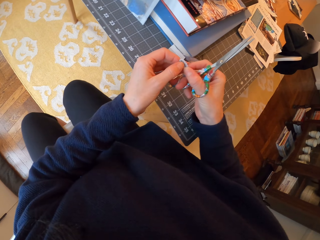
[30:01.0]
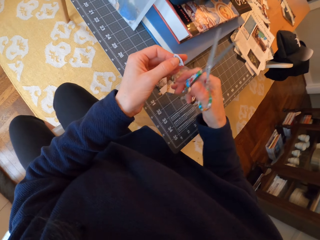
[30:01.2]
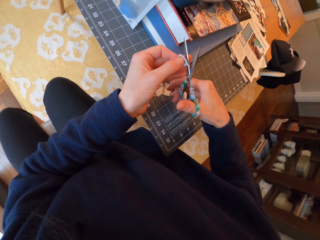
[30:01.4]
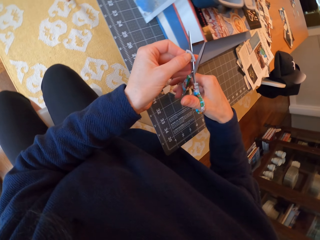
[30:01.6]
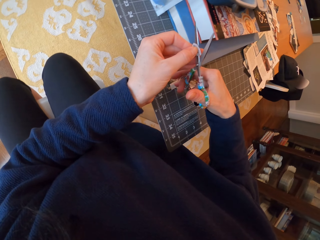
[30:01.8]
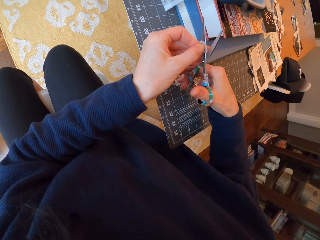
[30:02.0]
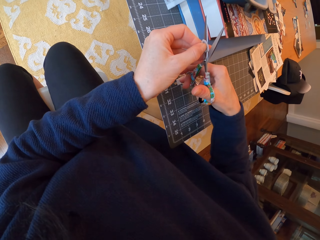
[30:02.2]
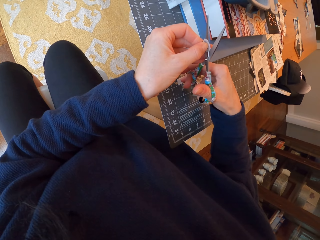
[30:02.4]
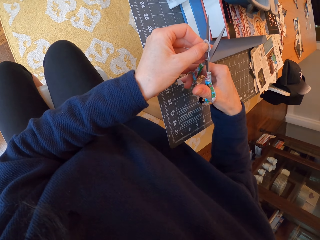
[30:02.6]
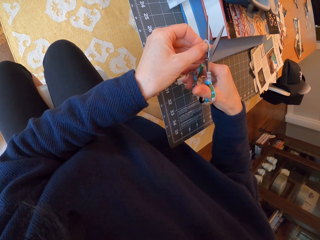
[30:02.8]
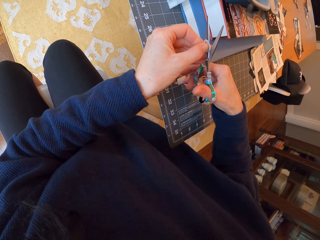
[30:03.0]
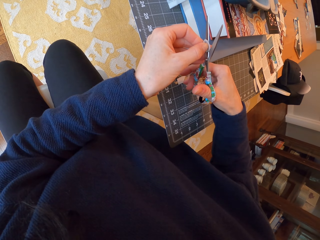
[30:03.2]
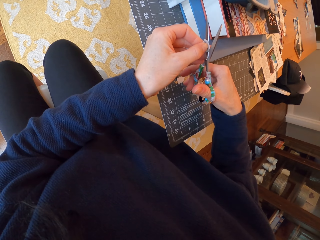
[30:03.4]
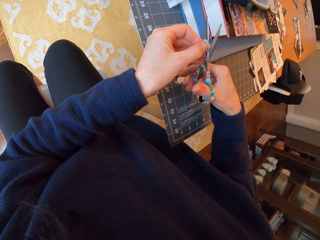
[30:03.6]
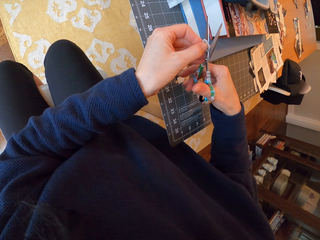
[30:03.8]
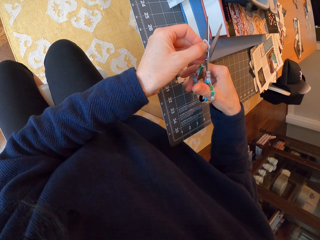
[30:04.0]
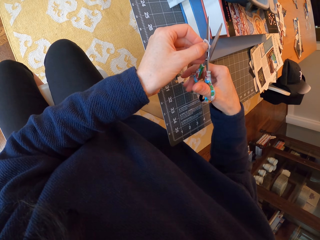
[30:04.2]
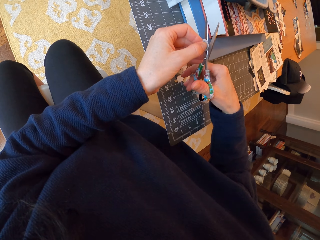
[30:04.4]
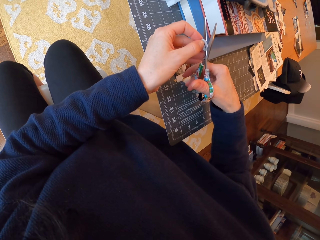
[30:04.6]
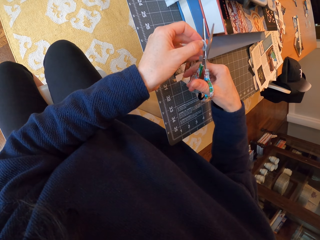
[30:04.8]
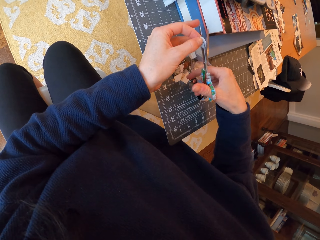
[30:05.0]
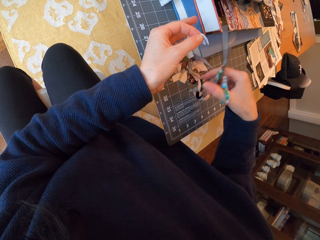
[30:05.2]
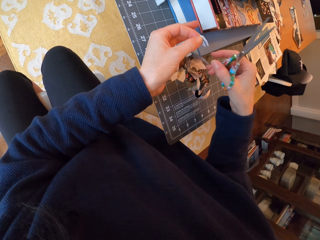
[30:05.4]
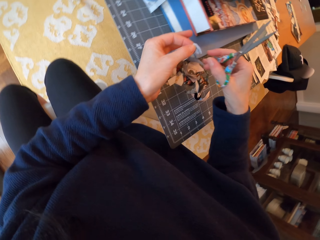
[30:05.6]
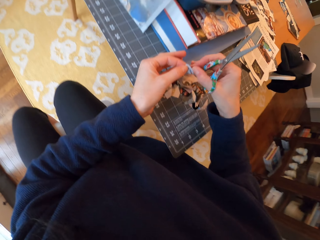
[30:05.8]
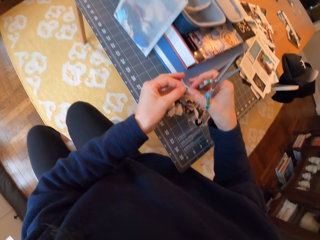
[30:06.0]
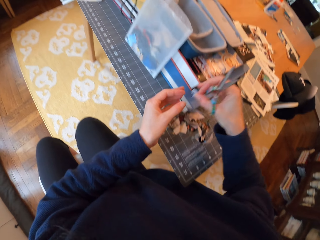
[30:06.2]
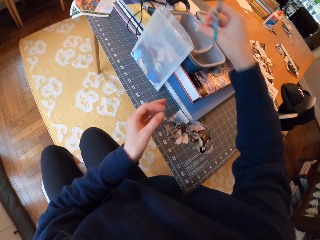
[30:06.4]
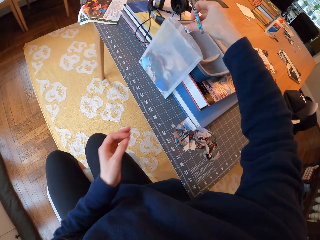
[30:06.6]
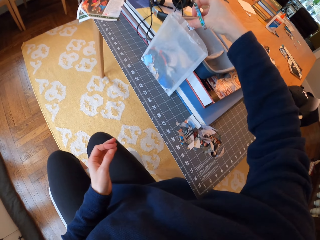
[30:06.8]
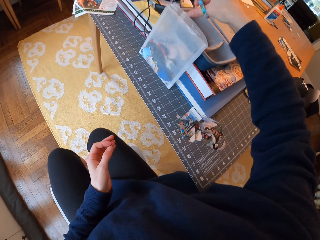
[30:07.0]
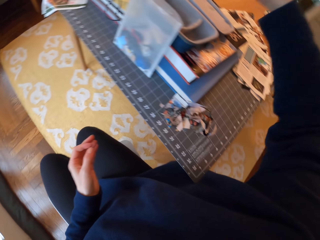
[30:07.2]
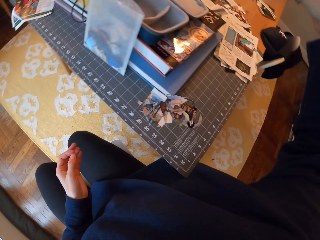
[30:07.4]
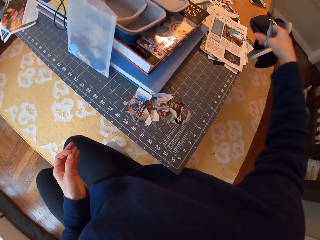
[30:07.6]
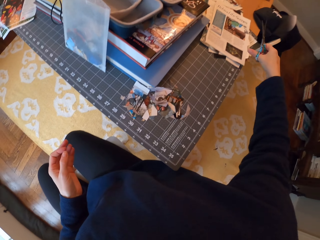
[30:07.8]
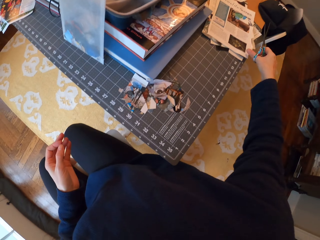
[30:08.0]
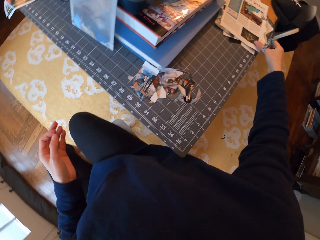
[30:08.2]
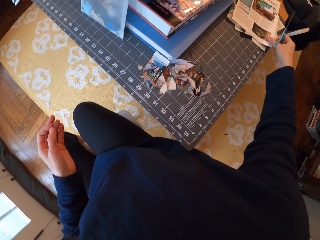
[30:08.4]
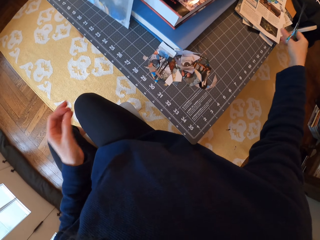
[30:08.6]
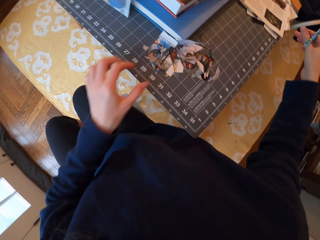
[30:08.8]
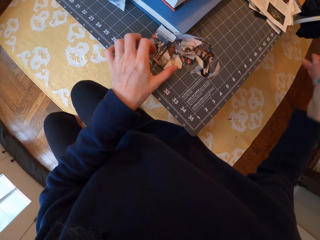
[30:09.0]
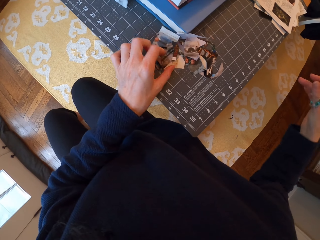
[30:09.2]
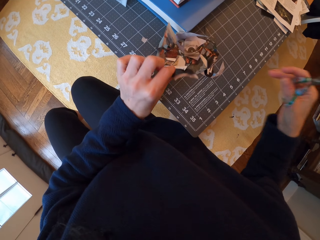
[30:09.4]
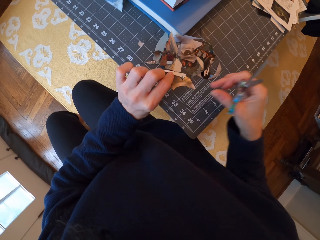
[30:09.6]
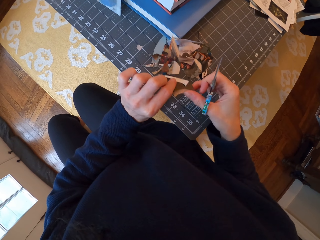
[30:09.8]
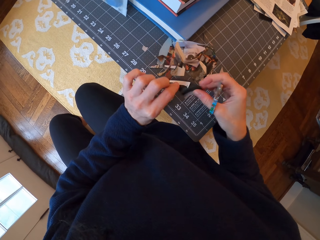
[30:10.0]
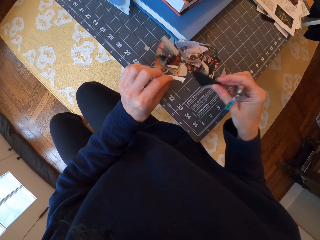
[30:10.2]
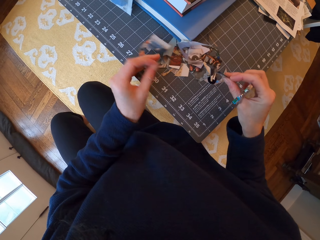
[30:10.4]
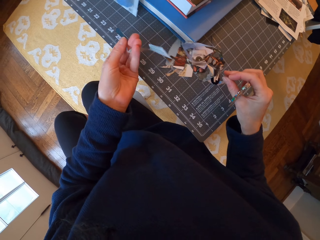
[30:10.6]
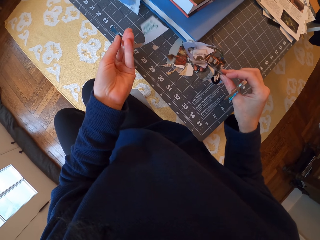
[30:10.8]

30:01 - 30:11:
The camera wearer adjusts the paper. They pass the piece of paper to the left hand. They cut the piece of paper with the scissor. They pass the piece of paper to the right hand. They drop the paper in the plastic bag. They touch the paper on the desk. They pick the paper from the table. They pass the piece of paper to the right hand. They stare at the piece of paper in the left hand.

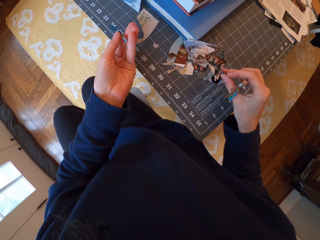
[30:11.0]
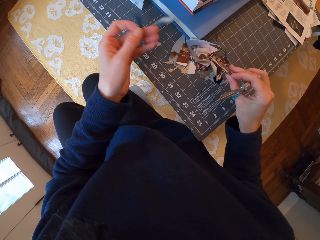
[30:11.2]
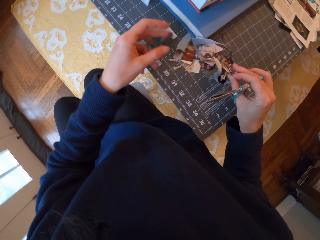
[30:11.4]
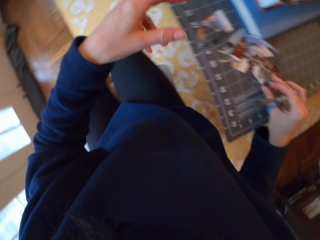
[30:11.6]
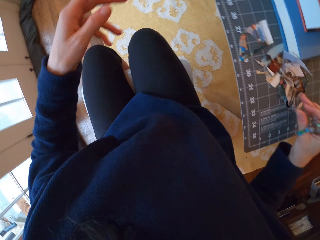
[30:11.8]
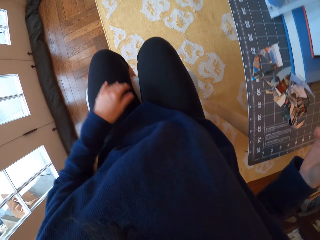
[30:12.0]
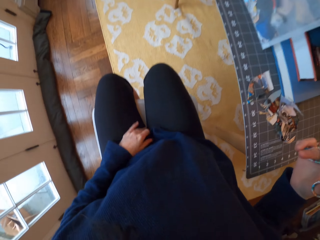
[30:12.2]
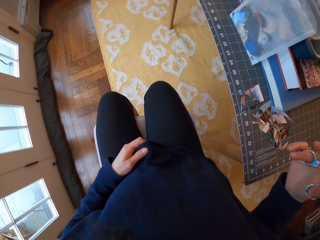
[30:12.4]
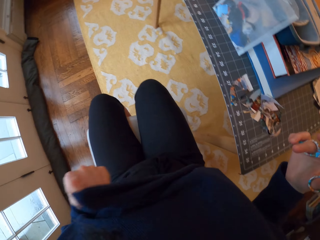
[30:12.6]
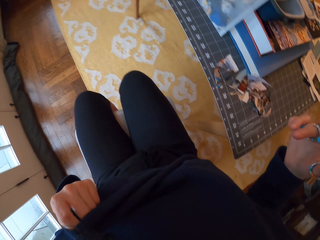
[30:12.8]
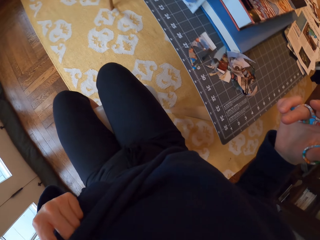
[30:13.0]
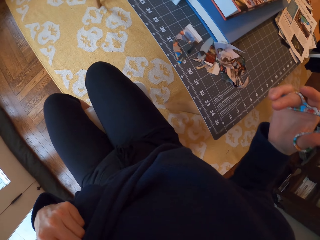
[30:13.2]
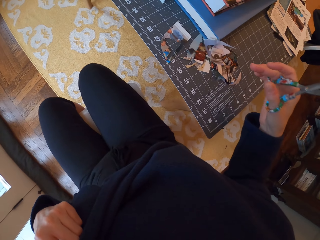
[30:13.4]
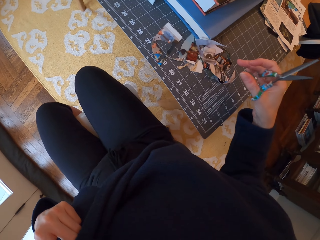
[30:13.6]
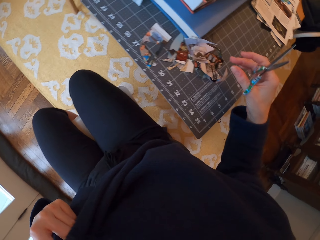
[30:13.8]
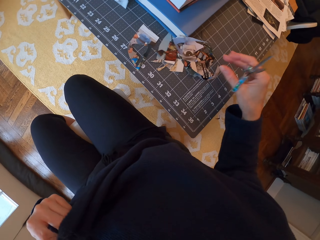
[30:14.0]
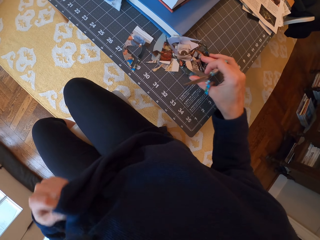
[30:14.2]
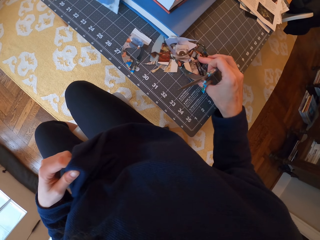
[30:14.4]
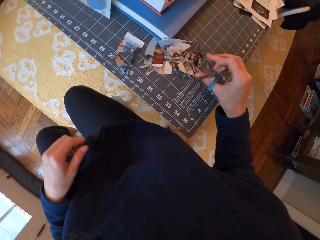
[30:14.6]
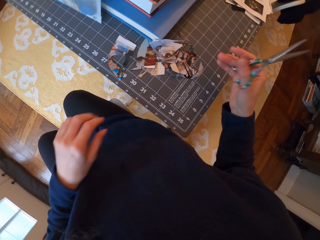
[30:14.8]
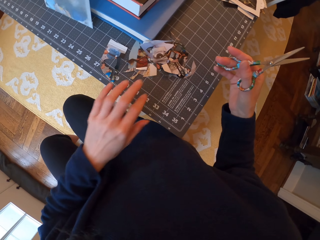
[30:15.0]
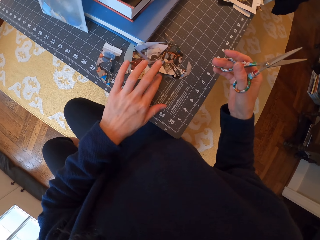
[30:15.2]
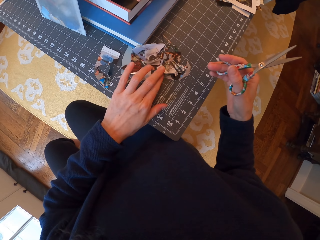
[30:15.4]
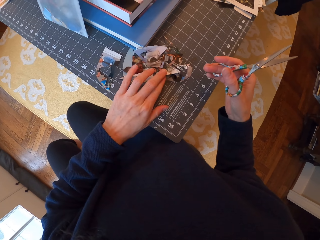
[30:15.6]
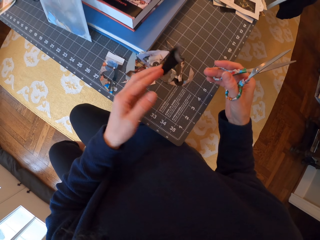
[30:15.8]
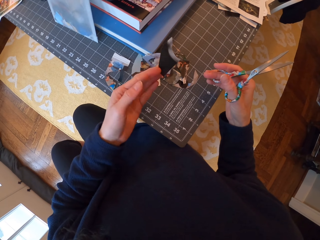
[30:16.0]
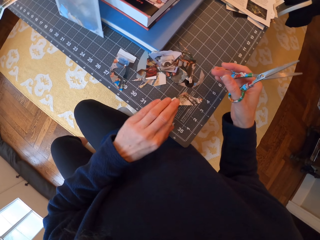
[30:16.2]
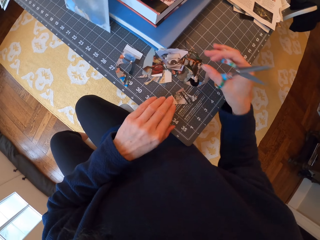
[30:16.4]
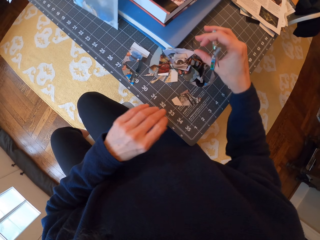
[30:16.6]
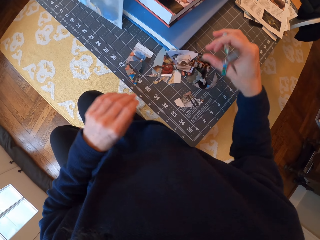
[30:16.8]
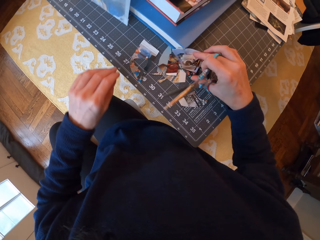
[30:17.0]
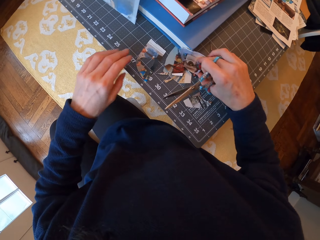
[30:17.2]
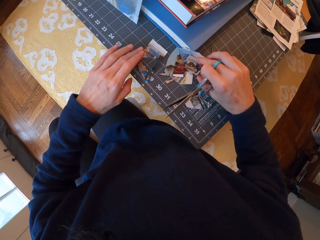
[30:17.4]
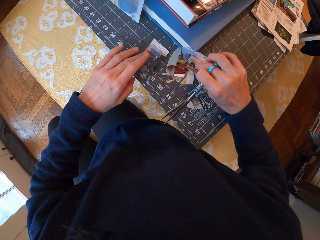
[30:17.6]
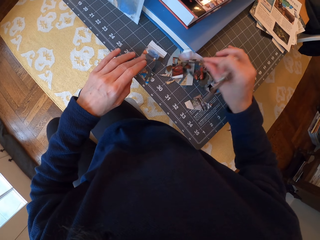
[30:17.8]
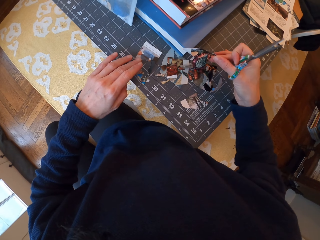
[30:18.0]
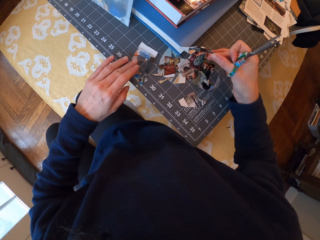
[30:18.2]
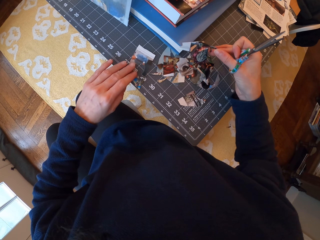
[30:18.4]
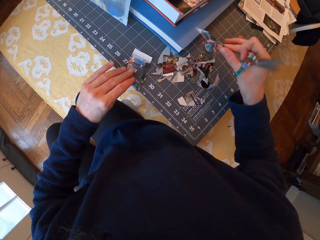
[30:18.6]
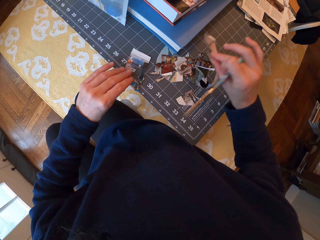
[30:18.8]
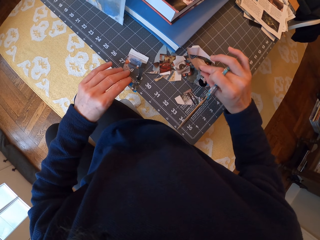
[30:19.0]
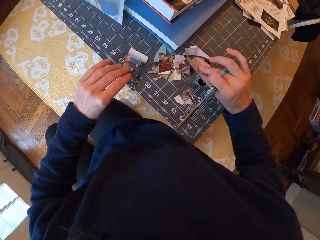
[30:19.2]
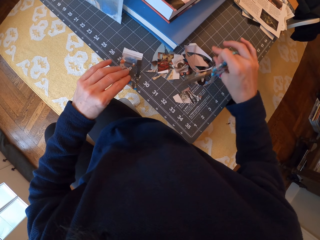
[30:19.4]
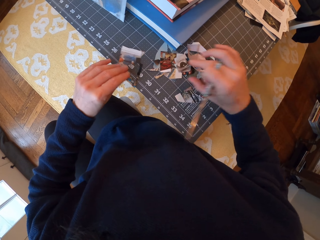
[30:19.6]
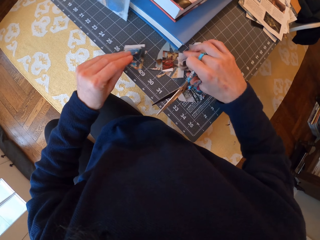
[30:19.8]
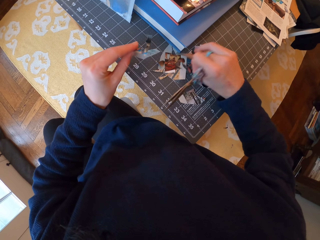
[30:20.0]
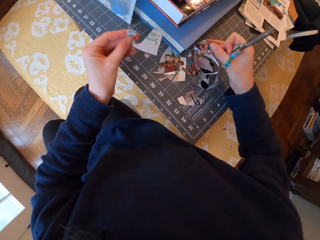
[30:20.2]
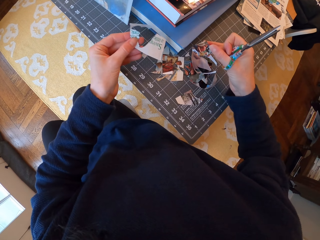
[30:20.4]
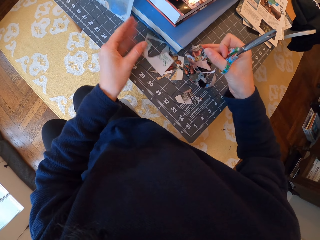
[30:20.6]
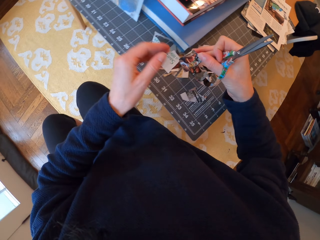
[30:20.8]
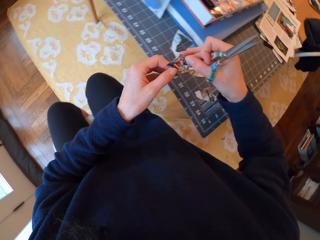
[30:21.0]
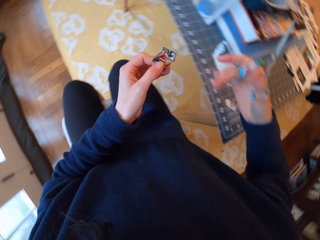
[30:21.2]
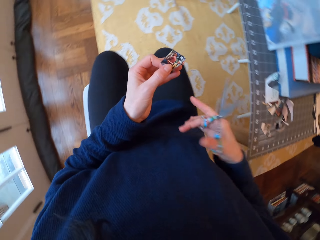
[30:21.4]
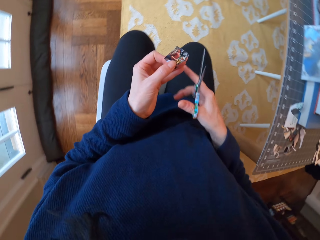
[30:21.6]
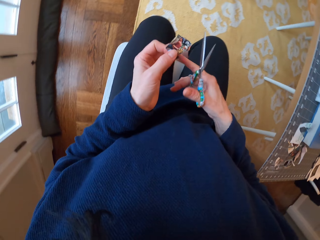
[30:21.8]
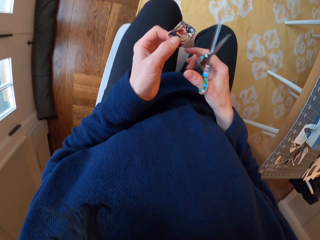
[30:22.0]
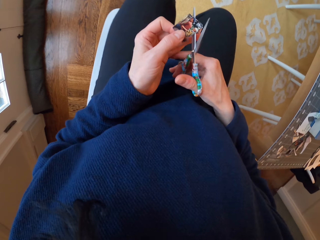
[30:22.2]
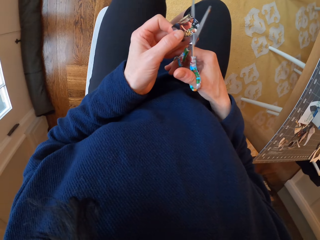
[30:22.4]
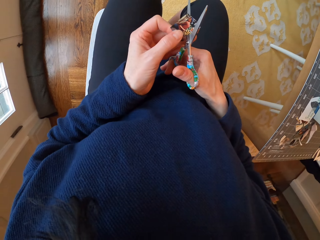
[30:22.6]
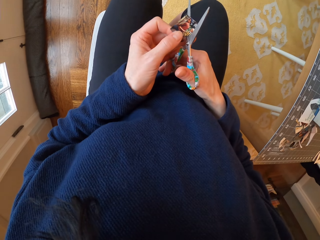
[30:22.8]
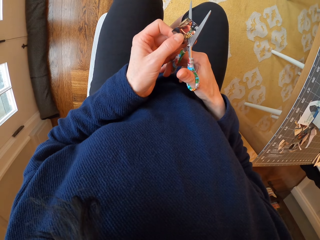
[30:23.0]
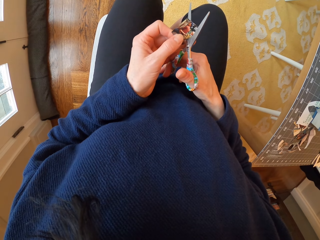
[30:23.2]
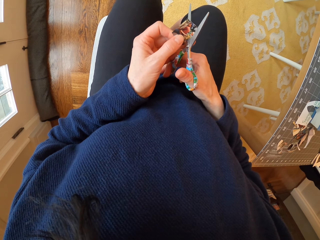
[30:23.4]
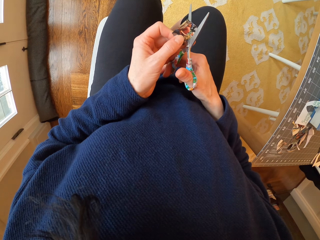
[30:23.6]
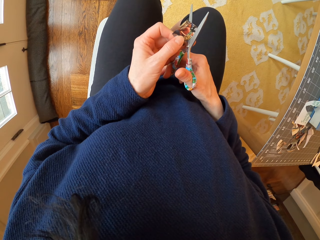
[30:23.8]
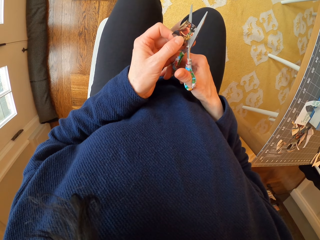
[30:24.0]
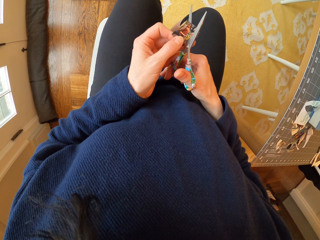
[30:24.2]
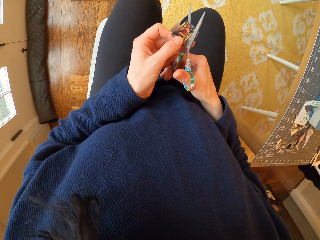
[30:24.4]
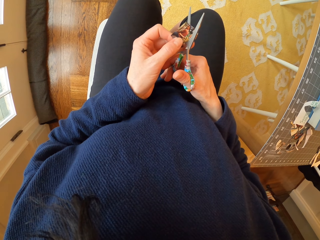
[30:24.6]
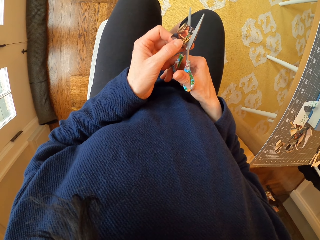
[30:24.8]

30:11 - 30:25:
The camera wearer turns the paper. She places pieces of paper on the table. She rubs her face with her cloth. She picks up a paper from the table. She stares at the piece of paper. She places the paper on the table. She picks another paper from the table. She places a hand on the table. She stares at the piece of paper. She moves the piece of paper on the table. She places the piece of paper on the table. She picks another paper from the table. She stares at the pieces of paper. She drops the piece of paper on the table. She passes the piece of paper to the left hand. She adjusts the scissor. She holds a paper in her left hand. She cuts the piece of paper with the scissor.
